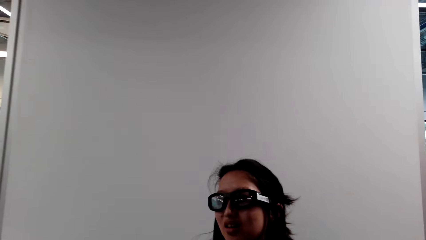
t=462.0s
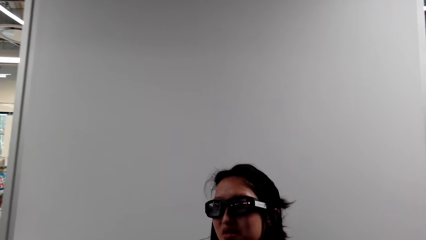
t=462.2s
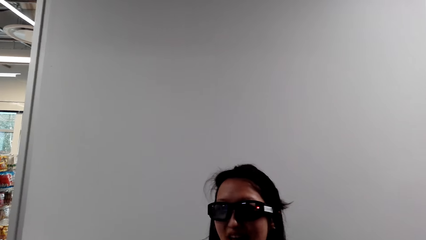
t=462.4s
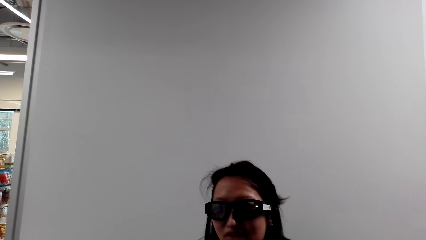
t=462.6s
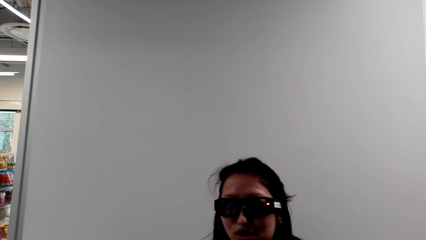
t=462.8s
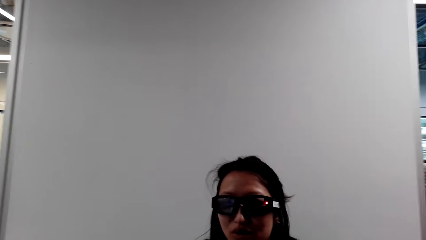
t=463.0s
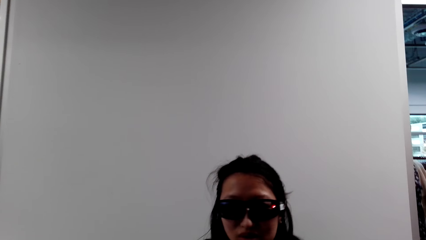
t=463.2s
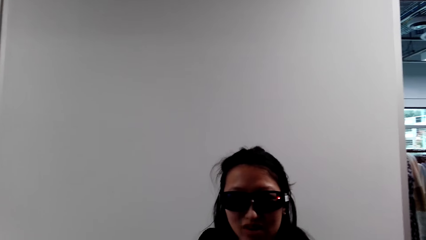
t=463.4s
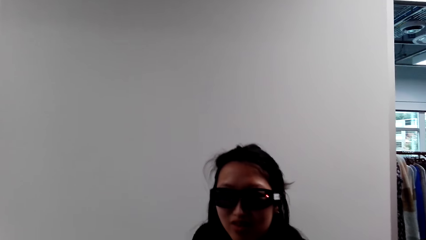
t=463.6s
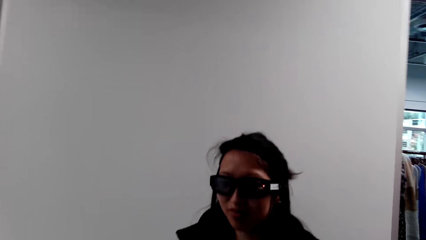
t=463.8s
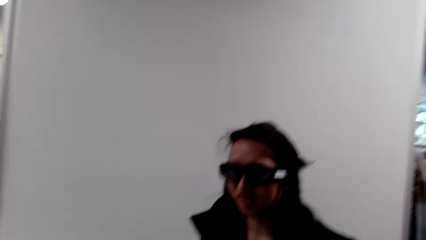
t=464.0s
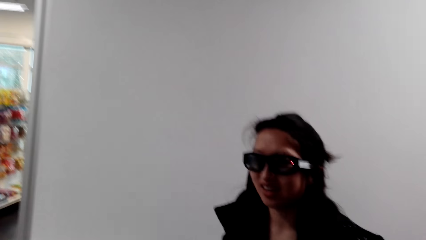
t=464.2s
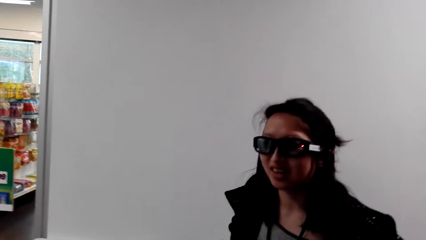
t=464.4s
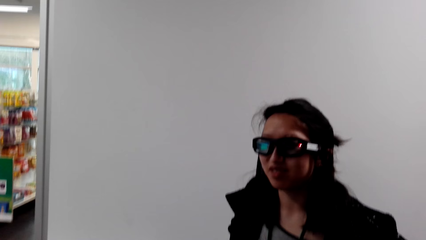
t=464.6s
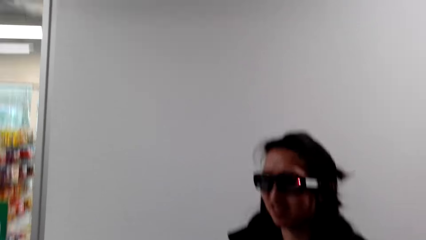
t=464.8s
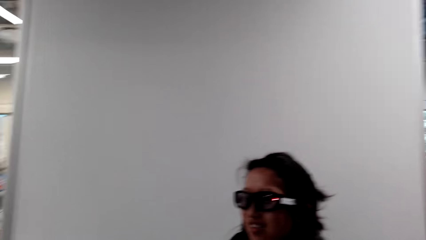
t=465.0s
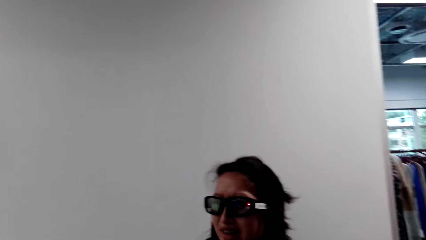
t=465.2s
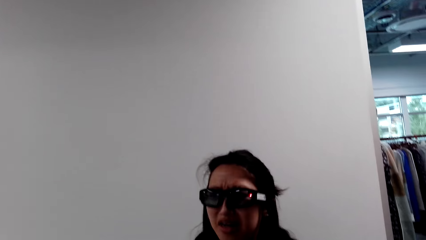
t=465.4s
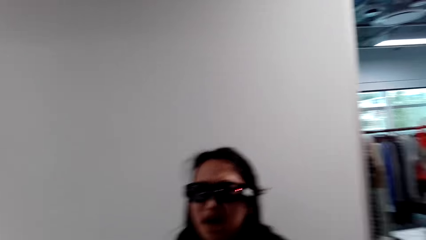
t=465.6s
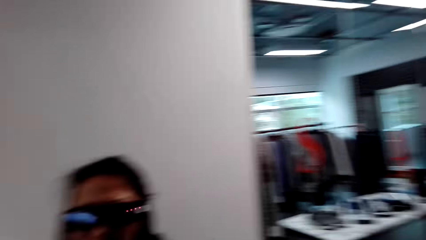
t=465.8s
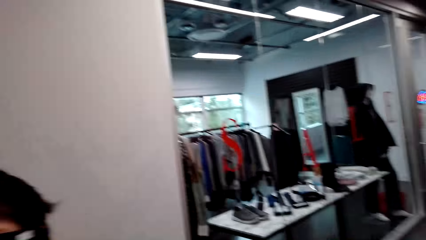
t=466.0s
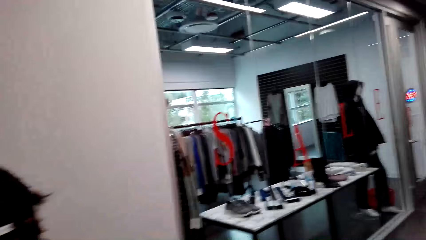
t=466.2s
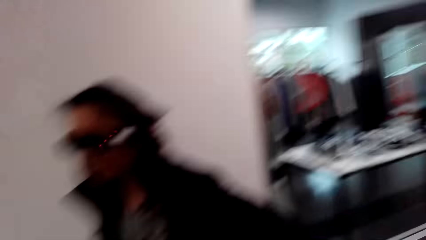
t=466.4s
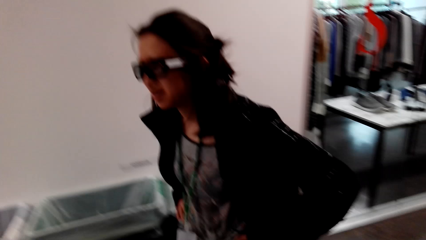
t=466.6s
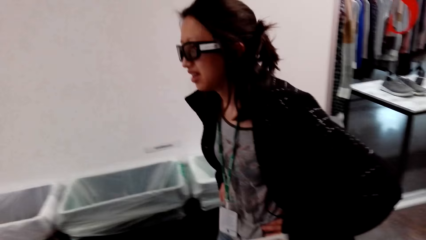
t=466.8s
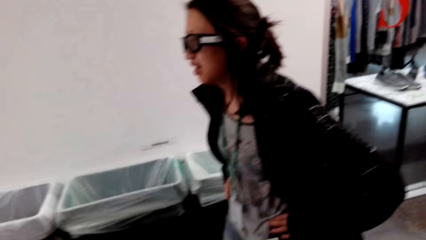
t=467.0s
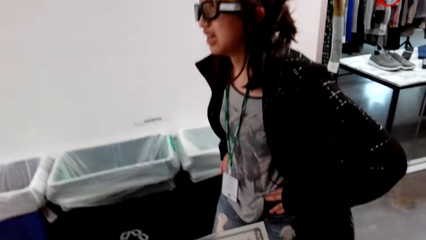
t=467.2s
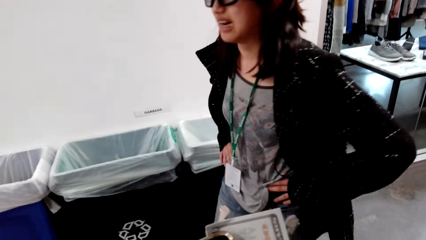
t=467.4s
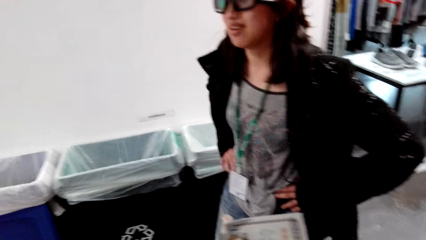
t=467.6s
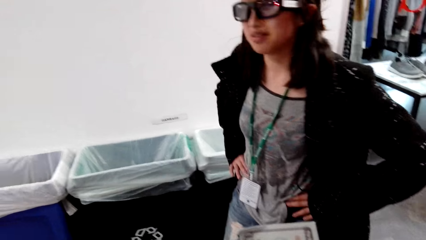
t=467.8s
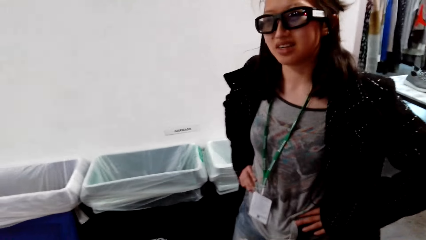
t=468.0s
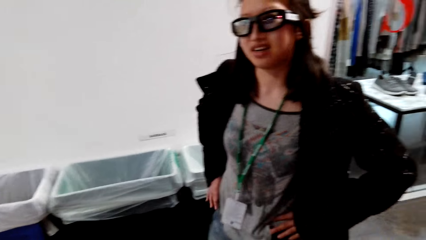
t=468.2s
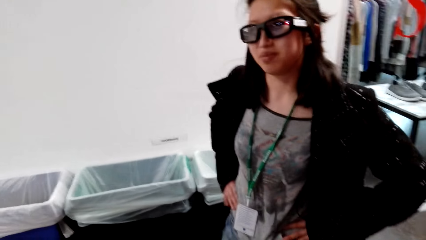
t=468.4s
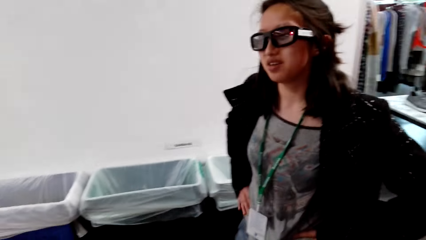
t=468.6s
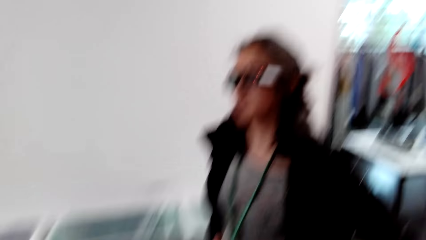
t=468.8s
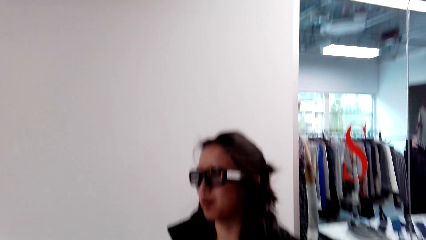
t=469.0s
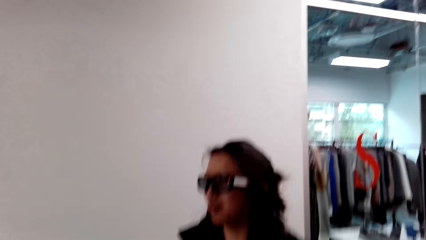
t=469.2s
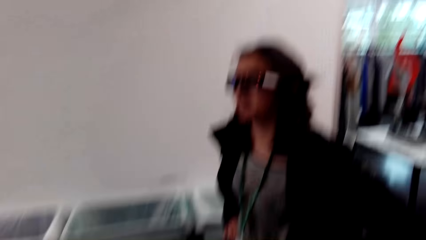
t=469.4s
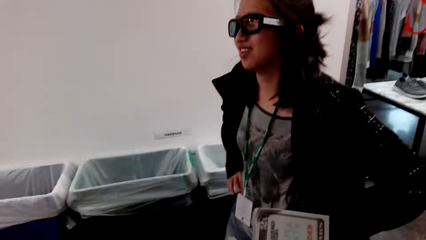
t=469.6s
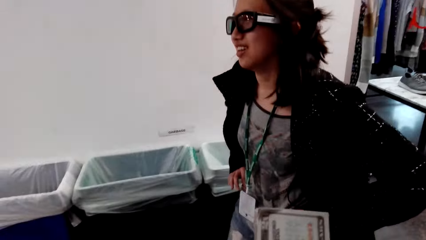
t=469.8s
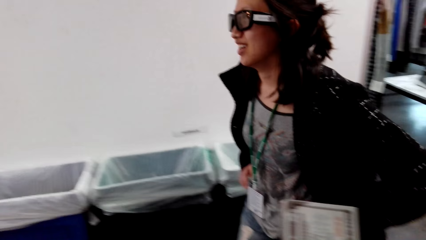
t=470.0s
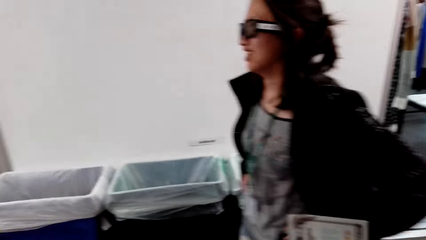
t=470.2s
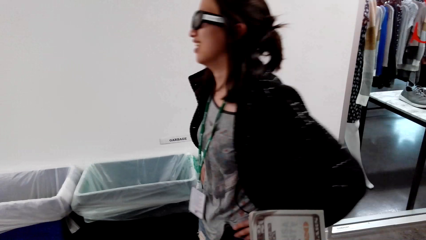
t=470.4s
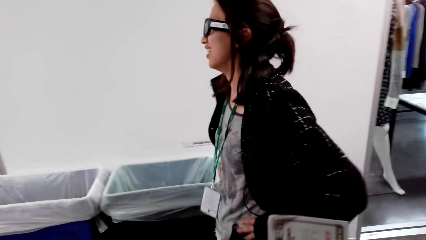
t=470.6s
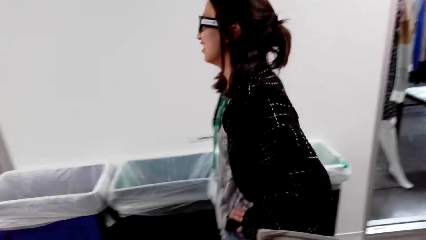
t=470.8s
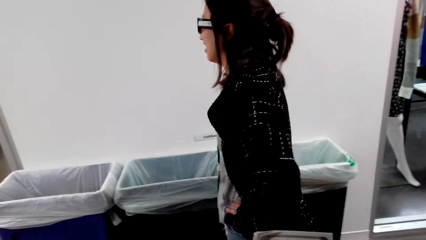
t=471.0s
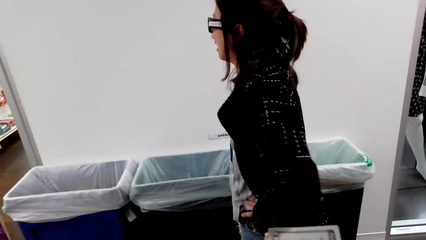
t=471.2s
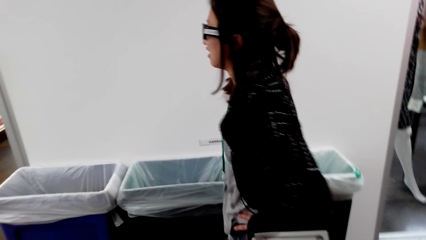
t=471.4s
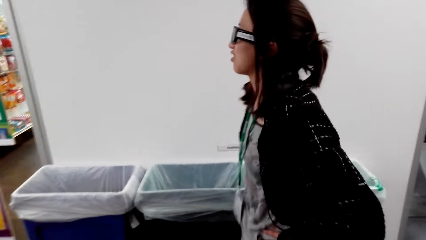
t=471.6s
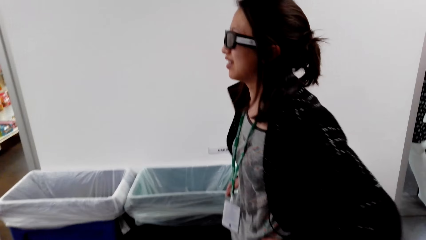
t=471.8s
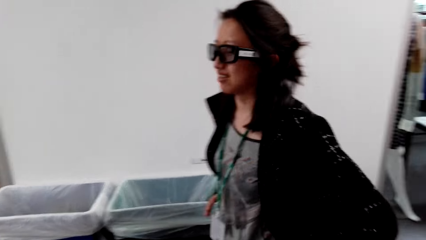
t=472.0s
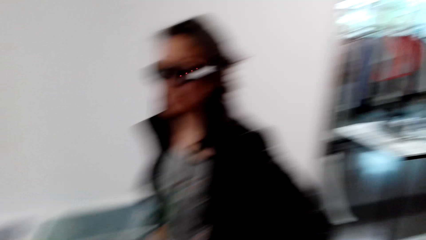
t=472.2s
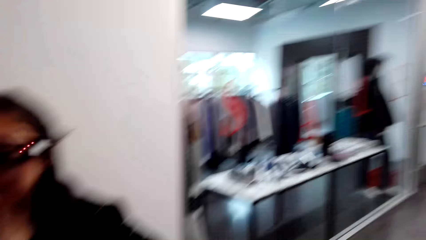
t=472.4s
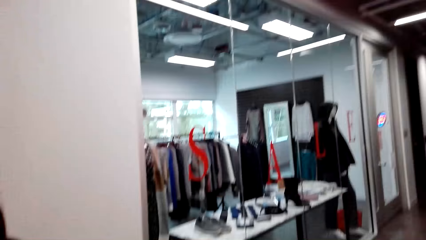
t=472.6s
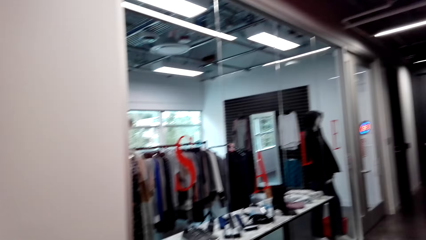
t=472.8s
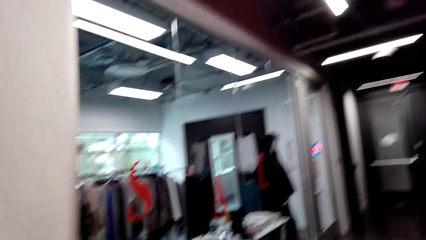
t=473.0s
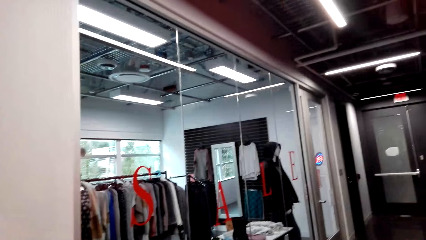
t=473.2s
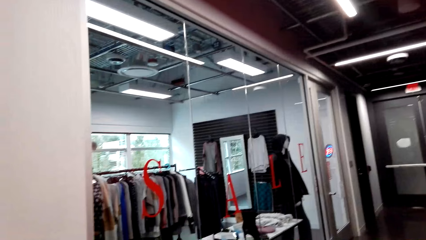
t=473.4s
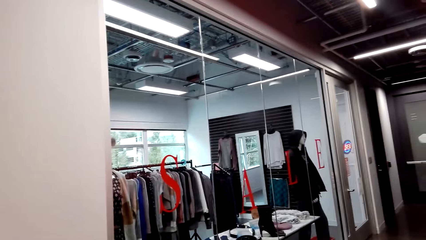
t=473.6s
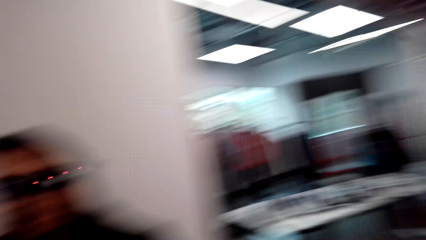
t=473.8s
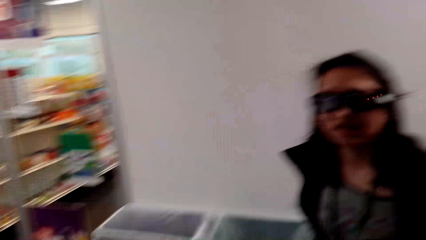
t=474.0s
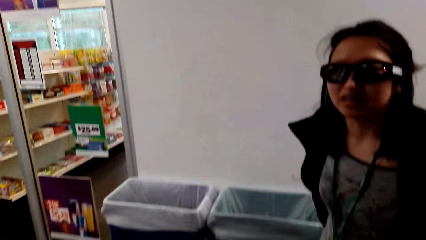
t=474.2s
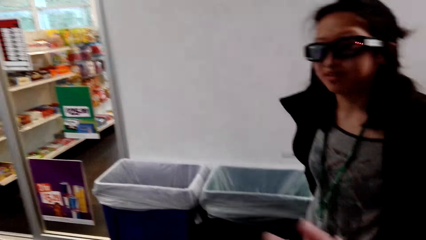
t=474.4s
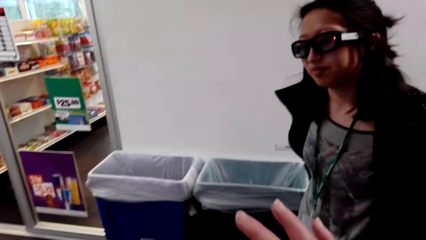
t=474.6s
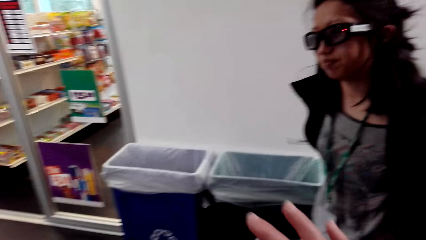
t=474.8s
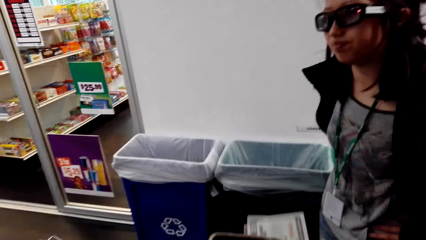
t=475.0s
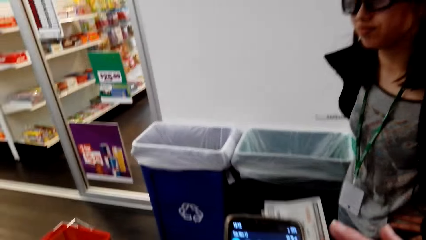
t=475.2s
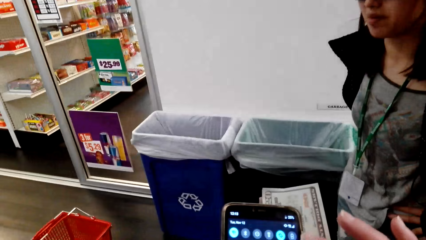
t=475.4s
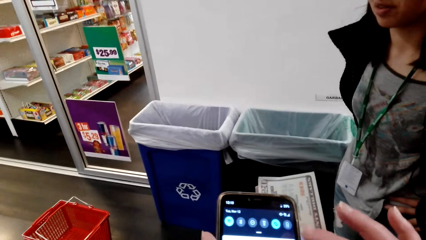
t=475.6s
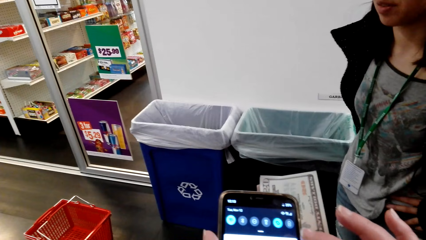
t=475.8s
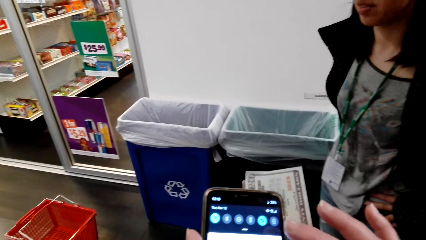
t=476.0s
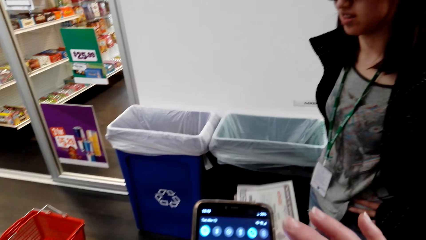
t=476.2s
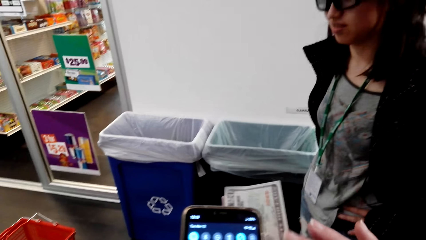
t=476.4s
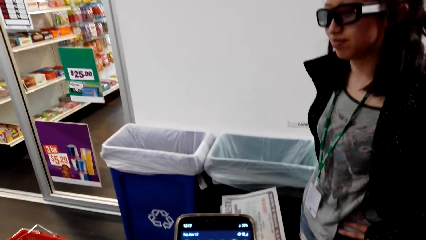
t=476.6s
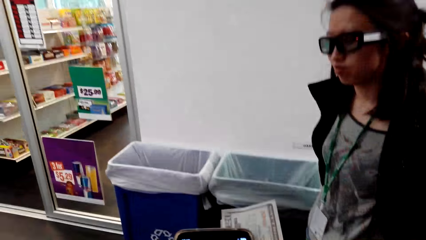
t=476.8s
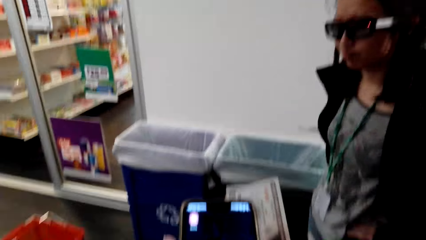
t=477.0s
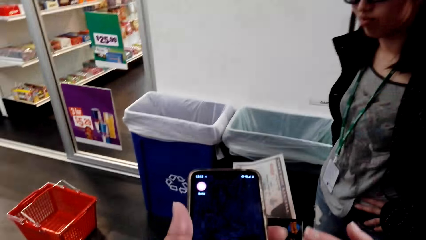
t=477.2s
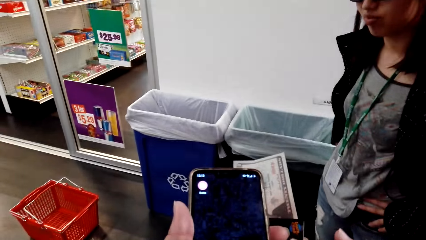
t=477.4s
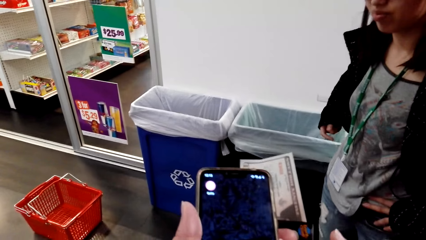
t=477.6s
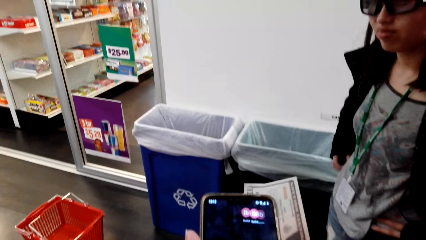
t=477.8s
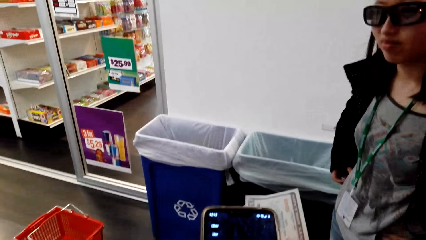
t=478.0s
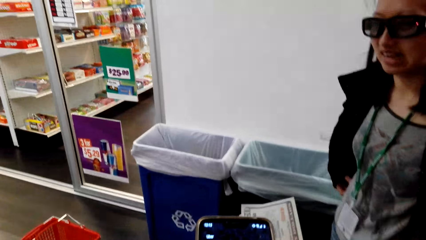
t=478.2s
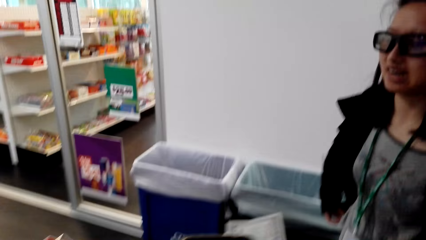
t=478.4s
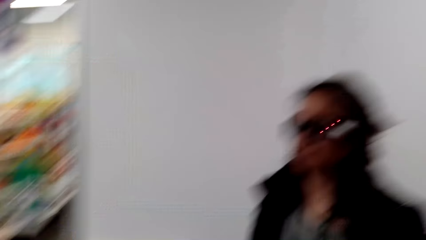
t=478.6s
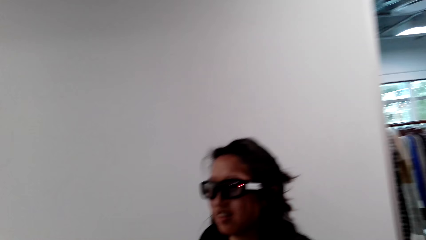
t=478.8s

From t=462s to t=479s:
A woman speaks to the camera wearer. The camera wearer speaks to the woman. The woman speaks to the camera wearer. The camera wearer speaks to the woman. The woman speaks to the camera wearer. The camera wearer speaks to the woman. They stare at the shop. The woman speaks to the camera wearer. The camera wearer stares at the woman. They use a mobile phone and scroll the phone.
